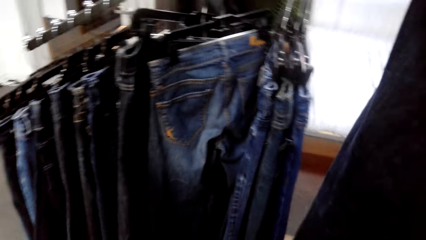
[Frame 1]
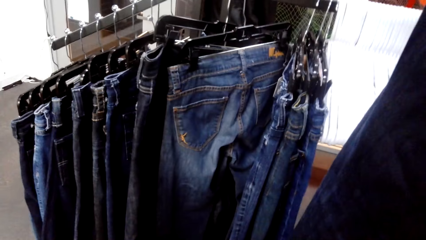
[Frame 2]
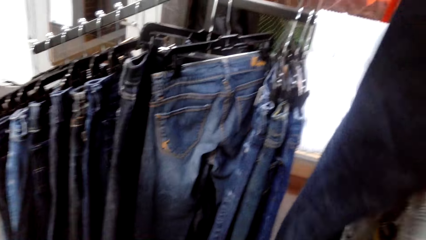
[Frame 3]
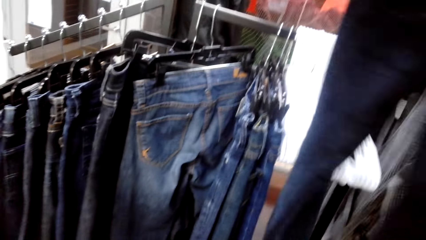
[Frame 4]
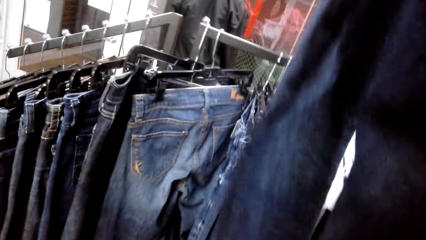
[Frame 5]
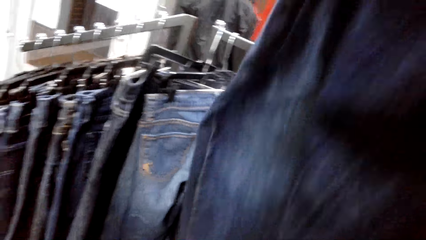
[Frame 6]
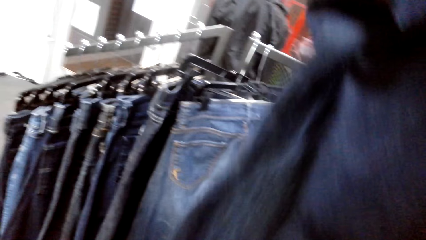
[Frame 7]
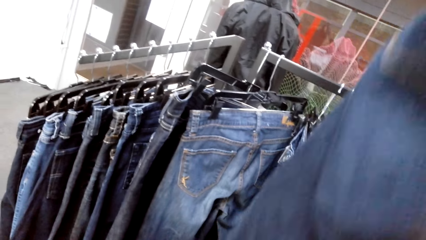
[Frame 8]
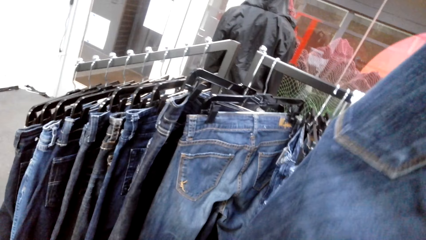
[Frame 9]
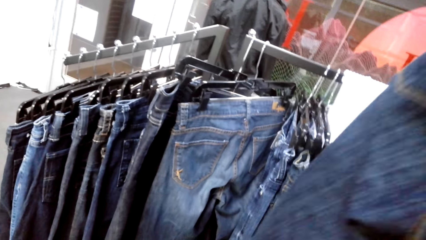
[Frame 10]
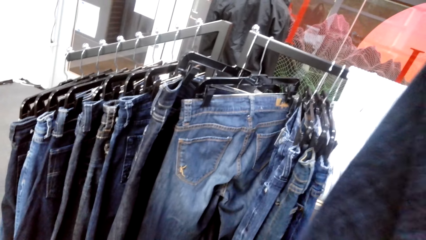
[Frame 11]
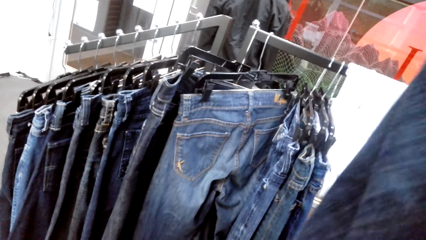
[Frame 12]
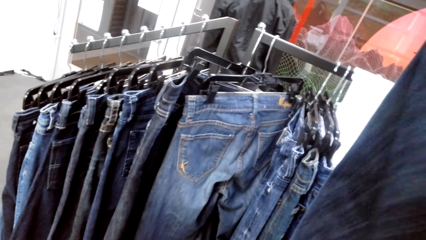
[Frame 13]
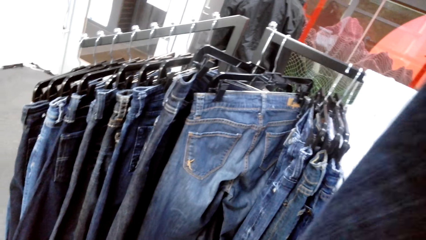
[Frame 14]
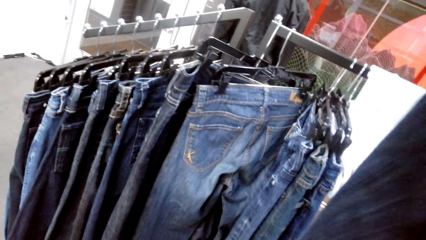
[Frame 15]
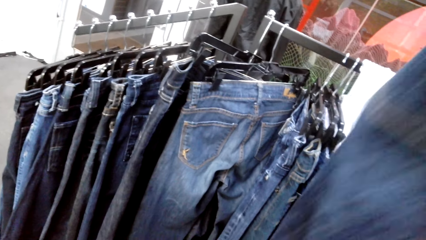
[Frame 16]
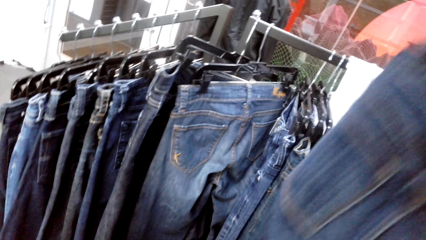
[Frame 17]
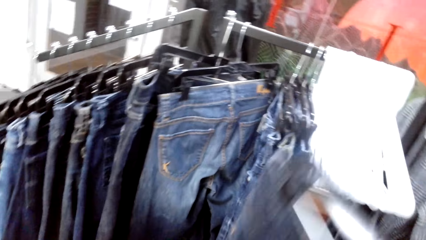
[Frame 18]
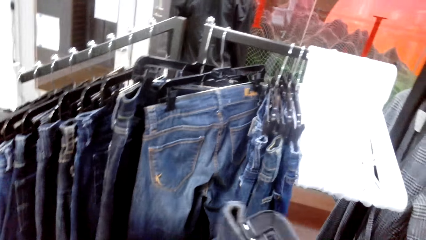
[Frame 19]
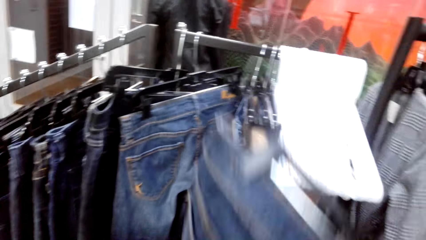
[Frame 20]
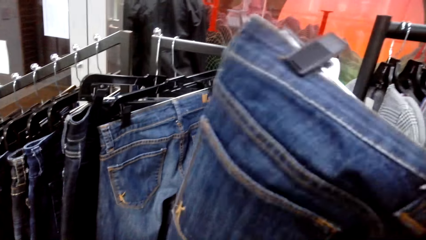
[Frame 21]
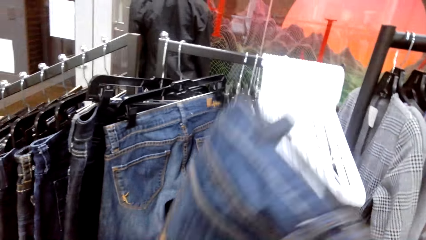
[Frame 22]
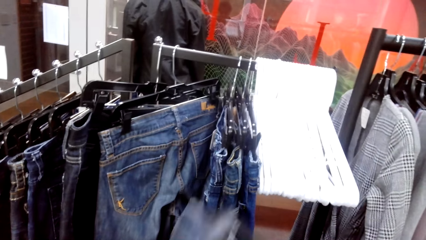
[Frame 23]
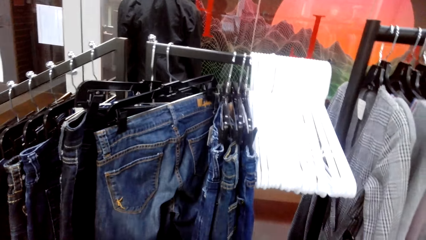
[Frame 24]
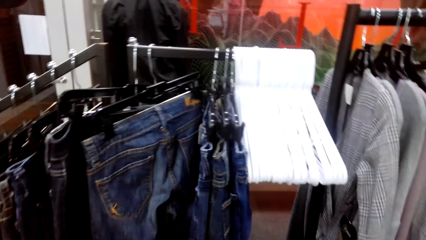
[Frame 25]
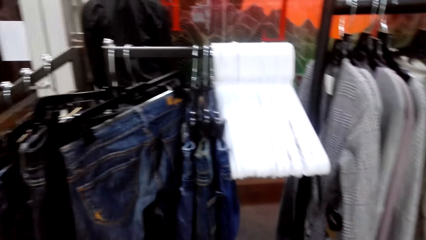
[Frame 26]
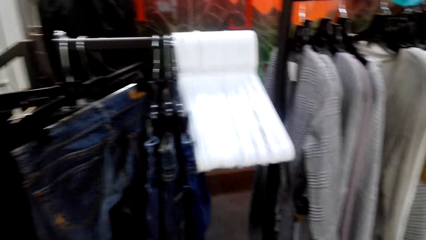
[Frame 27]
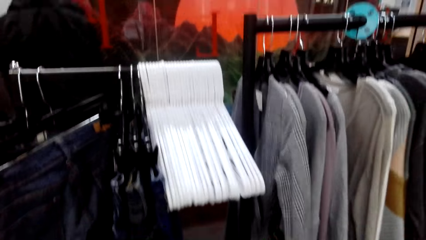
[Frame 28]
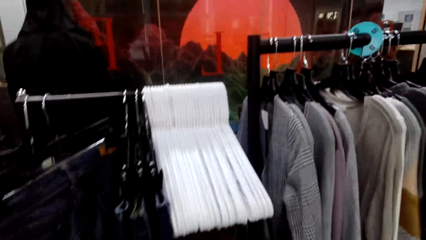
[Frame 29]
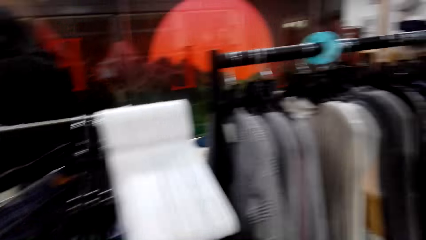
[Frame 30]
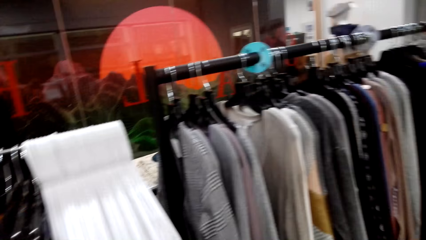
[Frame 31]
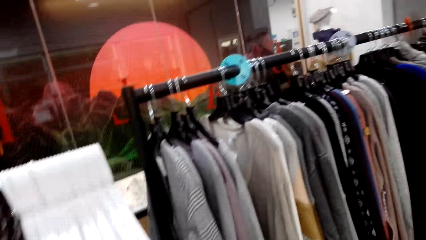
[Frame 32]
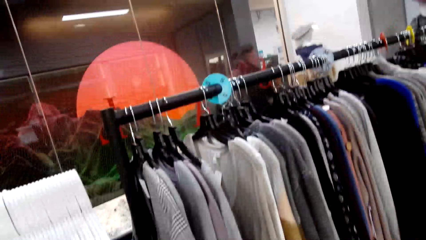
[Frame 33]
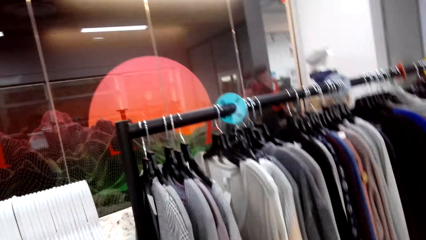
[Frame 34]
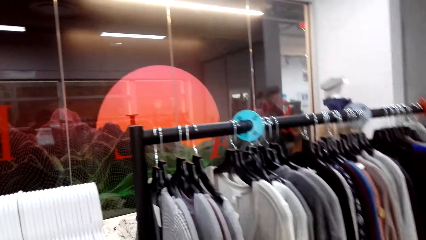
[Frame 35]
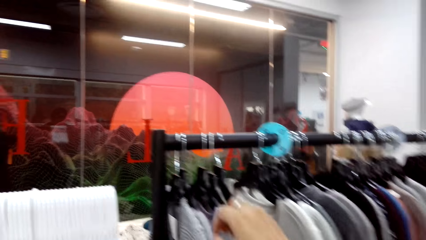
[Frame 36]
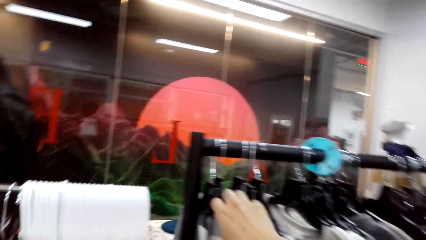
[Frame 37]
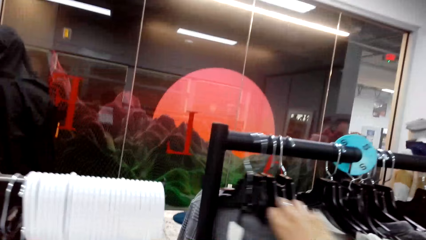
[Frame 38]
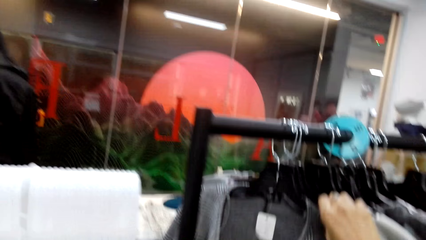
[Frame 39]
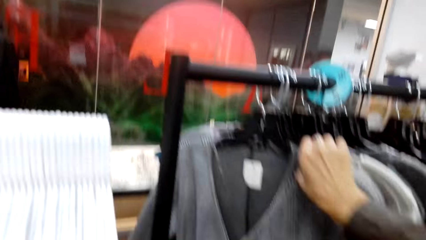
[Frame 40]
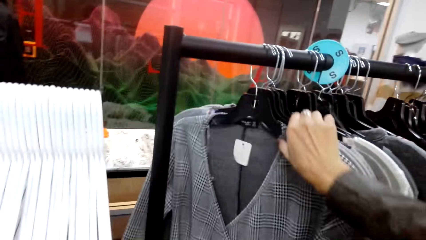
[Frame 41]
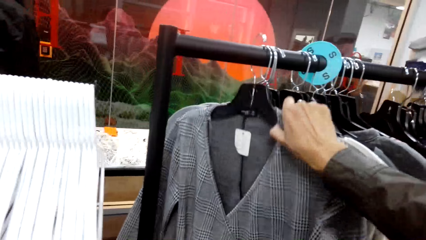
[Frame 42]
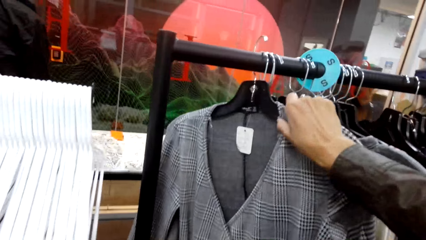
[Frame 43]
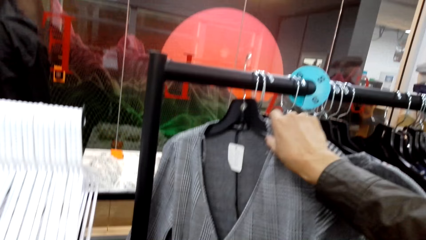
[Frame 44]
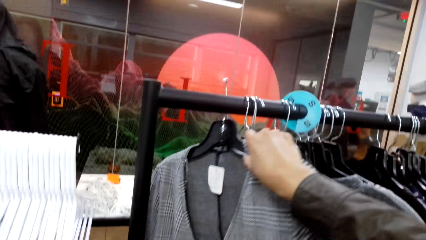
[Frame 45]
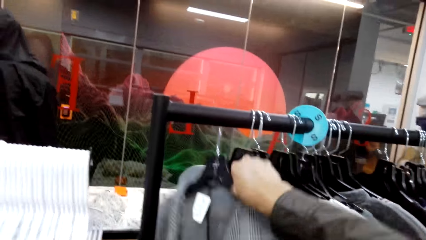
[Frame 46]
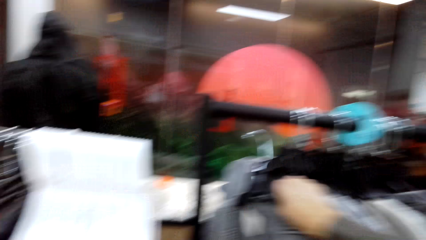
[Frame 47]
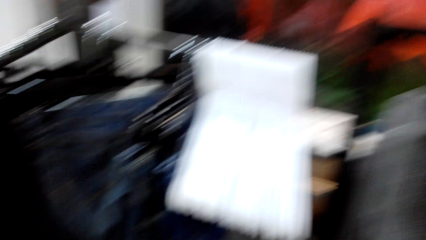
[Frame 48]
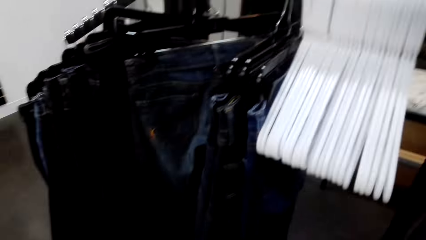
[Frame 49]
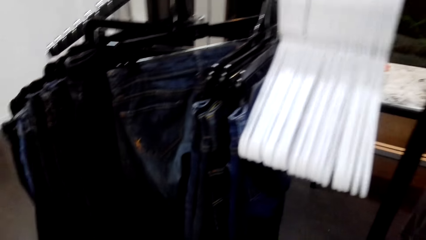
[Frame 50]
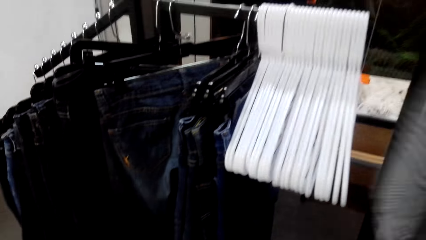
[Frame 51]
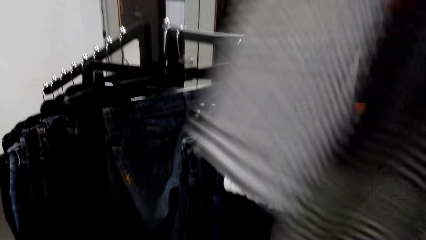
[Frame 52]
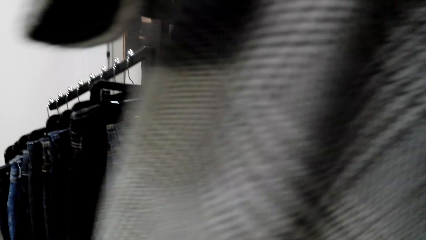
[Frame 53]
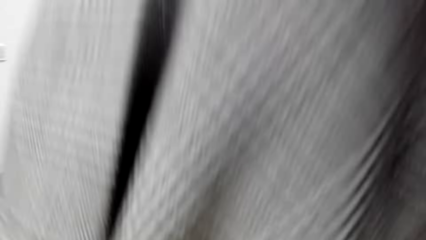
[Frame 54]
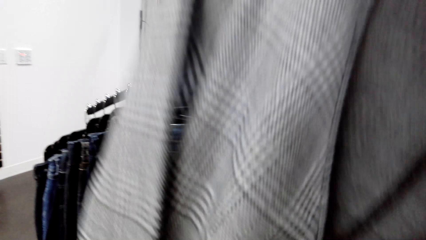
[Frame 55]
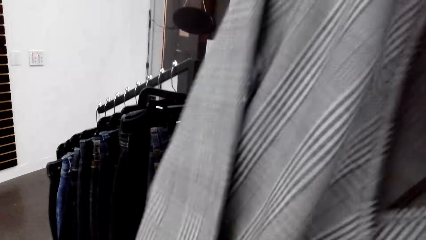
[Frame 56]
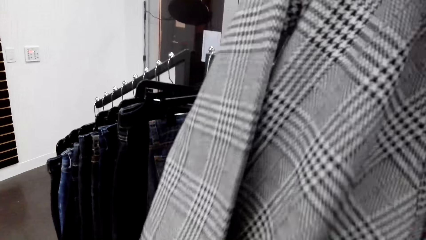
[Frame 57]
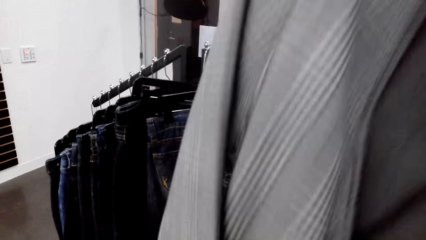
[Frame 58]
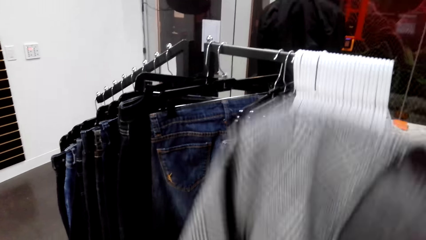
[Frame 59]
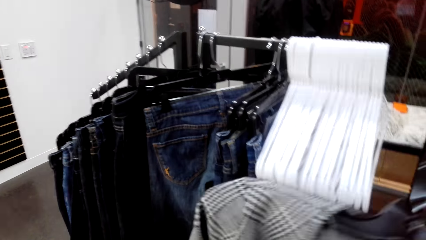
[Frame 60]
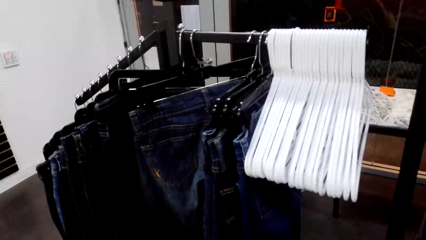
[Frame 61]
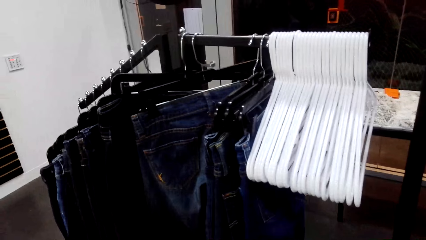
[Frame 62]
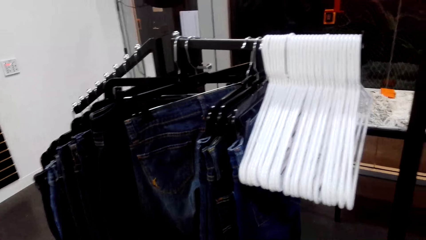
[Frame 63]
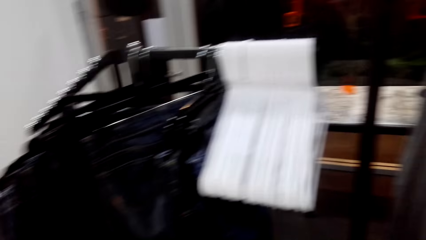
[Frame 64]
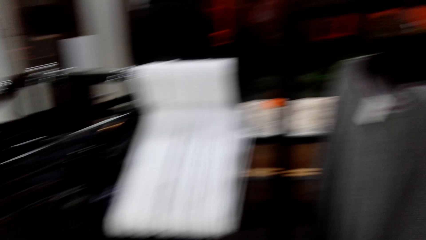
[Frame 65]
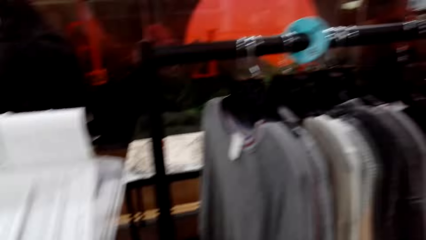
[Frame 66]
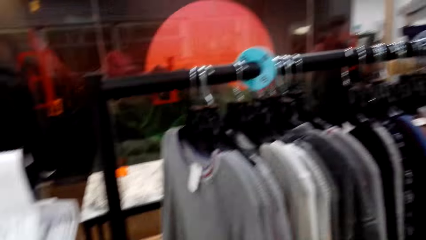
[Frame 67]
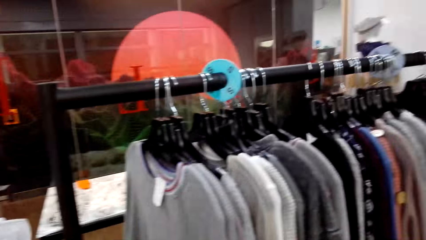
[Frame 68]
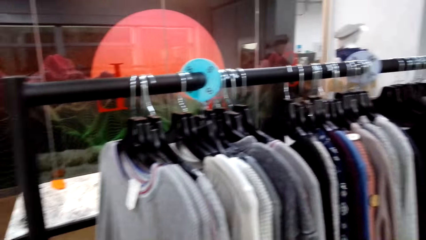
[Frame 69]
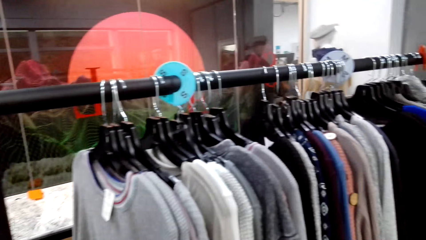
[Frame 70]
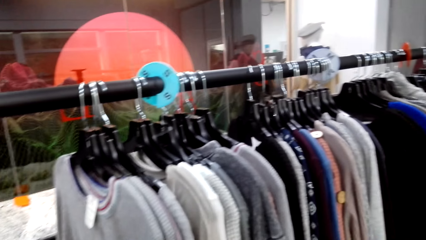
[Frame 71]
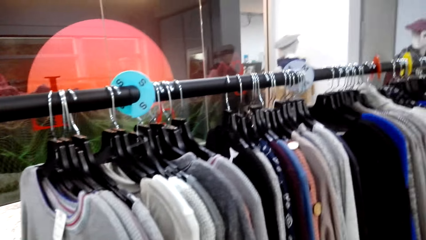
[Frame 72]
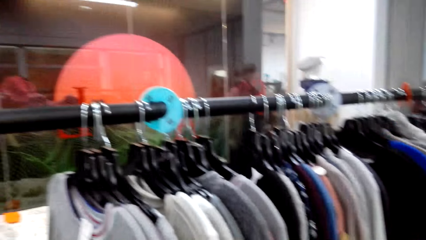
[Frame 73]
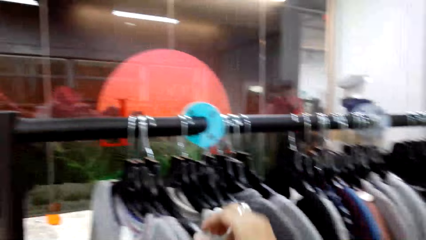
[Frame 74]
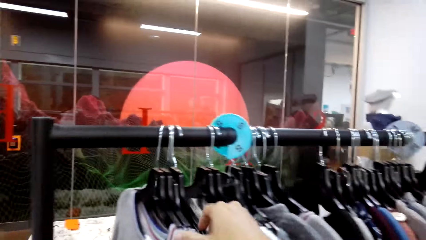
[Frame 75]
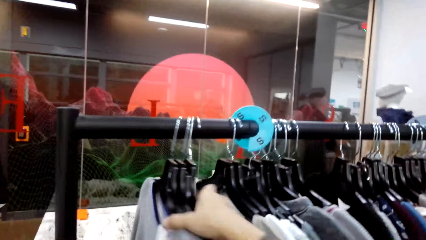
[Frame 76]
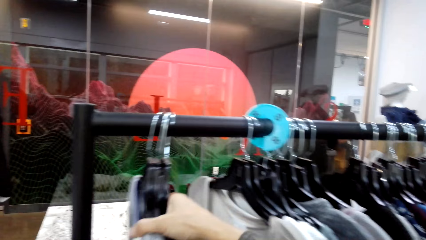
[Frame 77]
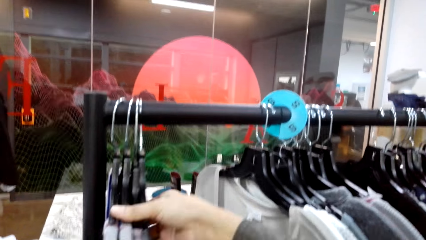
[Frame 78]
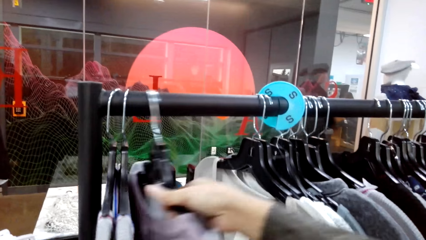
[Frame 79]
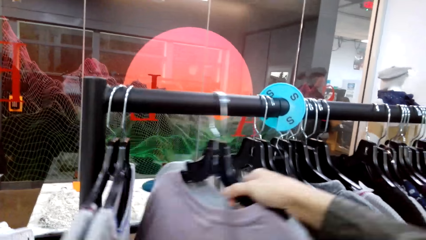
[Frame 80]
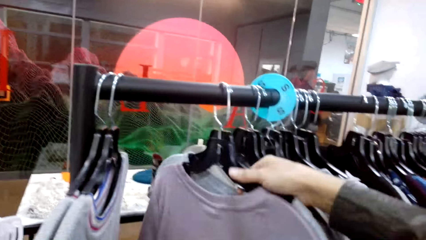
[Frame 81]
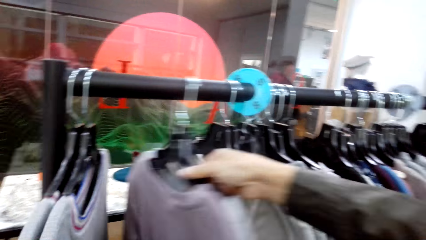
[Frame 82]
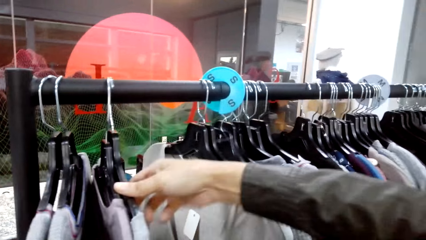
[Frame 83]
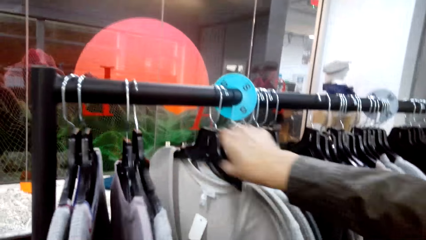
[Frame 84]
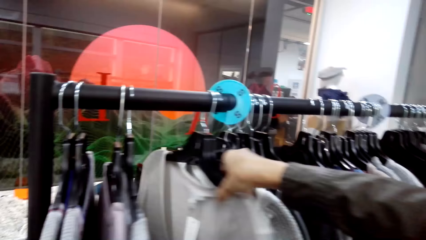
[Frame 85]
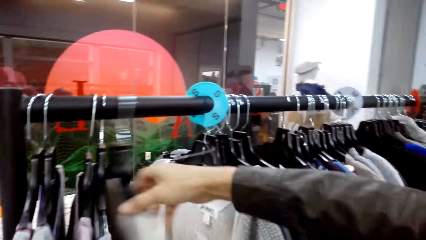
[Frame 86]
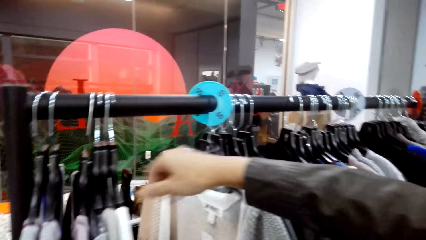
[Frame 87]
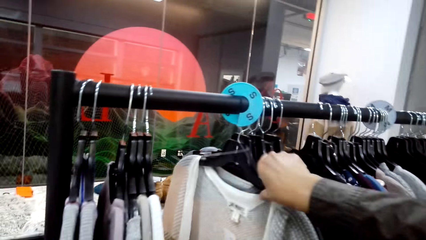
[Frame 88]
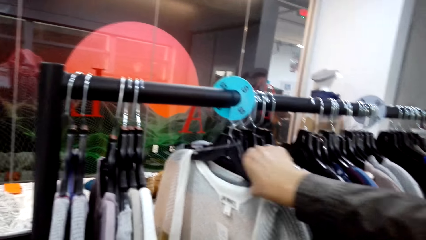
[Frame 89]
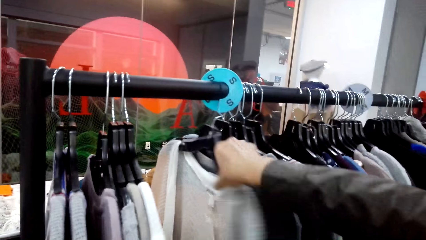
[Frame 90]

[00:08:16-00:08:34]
The camera wearer moves the other clothes on the cloth line. They remove a dress or hanged cloth from the cloth rack. They check the cloth. They look at the clothes on the cloth rack. They move the other clothes on the cloth line.
